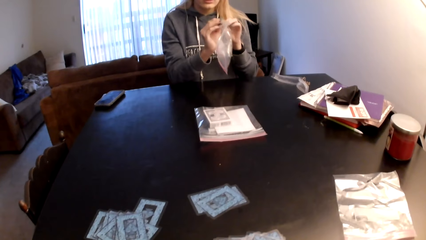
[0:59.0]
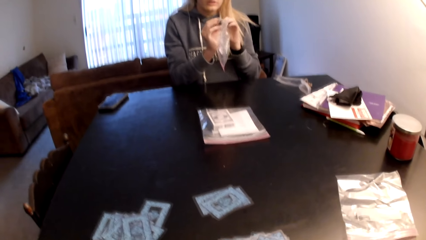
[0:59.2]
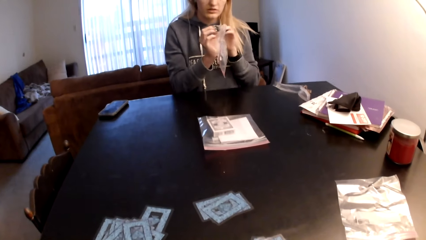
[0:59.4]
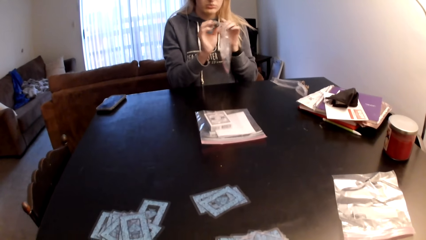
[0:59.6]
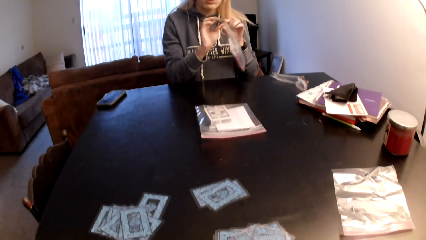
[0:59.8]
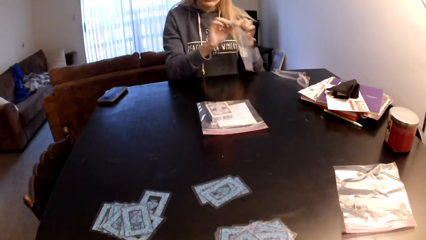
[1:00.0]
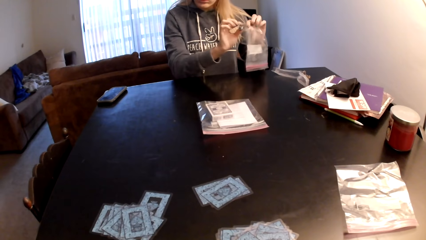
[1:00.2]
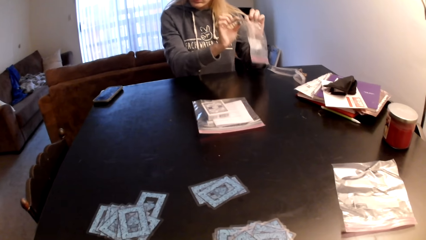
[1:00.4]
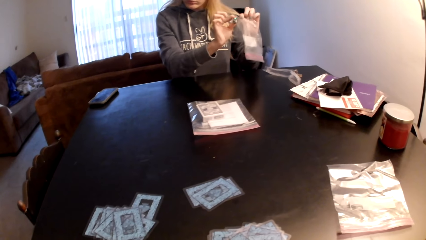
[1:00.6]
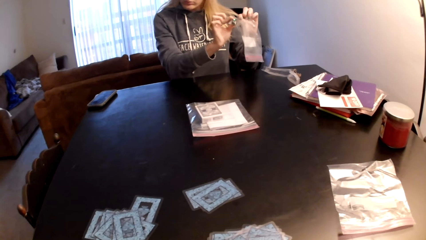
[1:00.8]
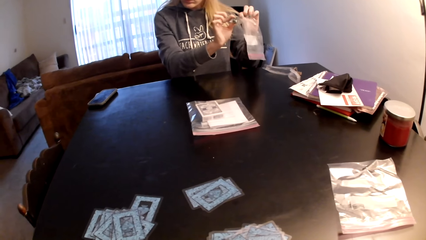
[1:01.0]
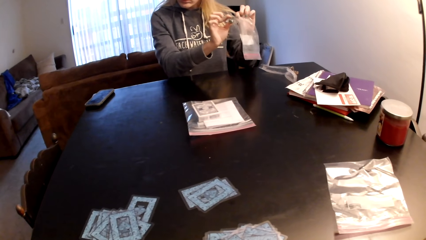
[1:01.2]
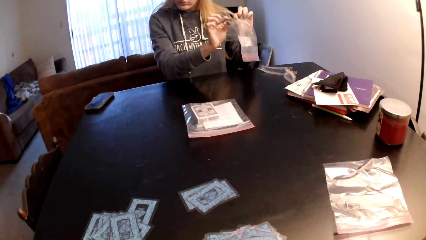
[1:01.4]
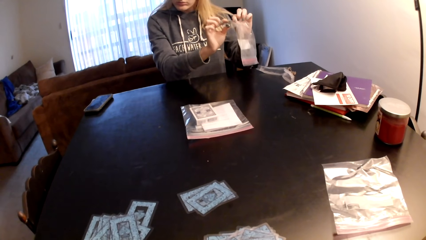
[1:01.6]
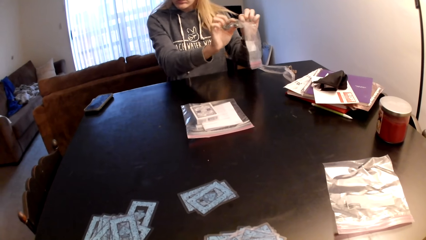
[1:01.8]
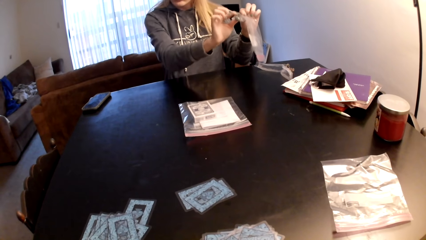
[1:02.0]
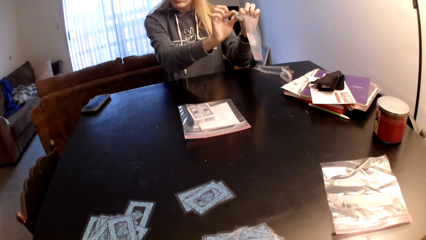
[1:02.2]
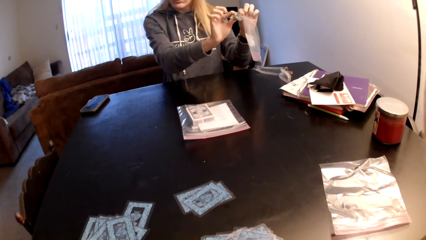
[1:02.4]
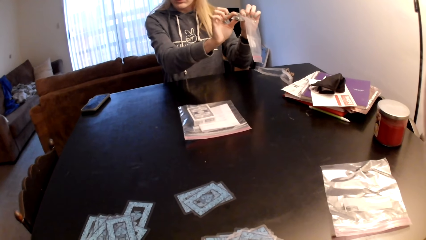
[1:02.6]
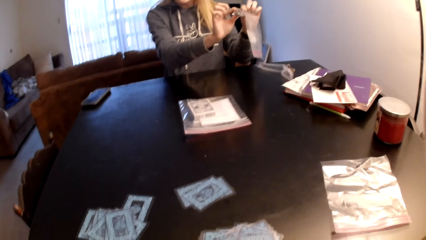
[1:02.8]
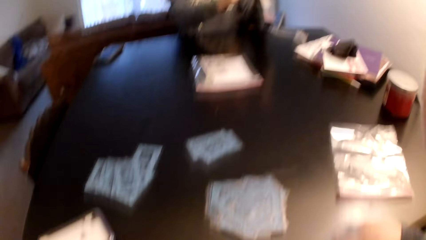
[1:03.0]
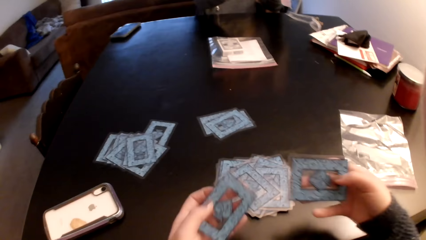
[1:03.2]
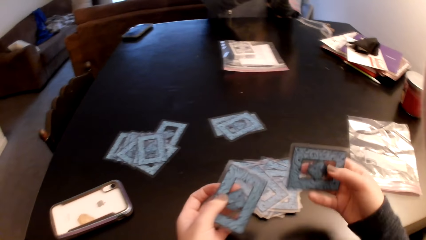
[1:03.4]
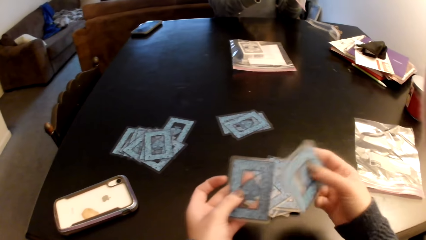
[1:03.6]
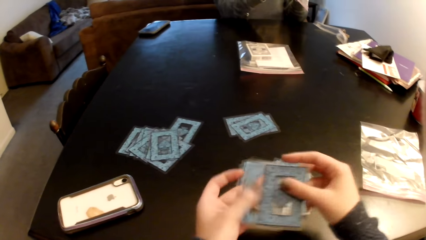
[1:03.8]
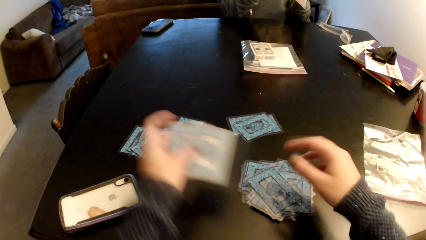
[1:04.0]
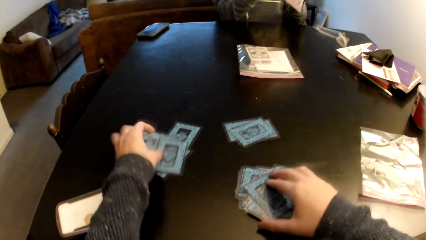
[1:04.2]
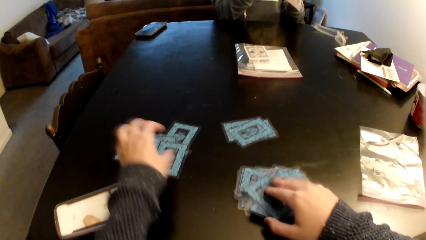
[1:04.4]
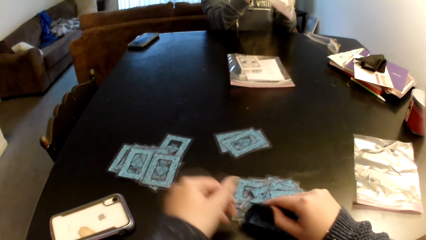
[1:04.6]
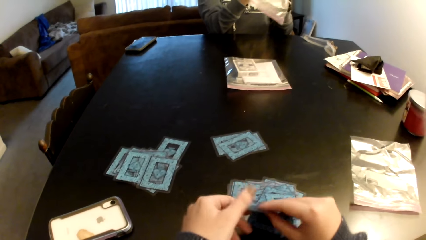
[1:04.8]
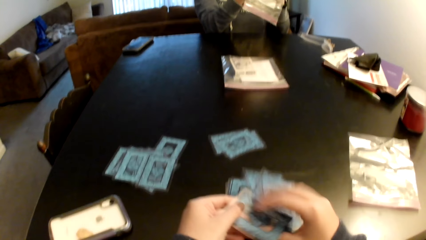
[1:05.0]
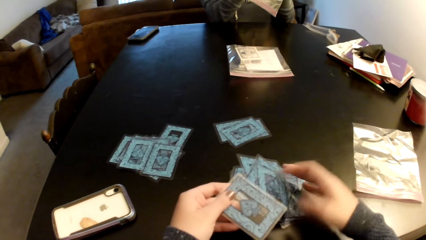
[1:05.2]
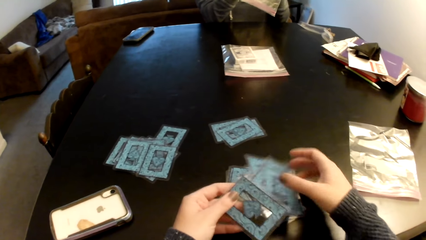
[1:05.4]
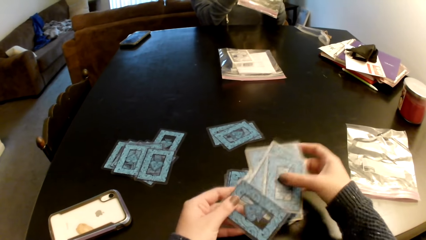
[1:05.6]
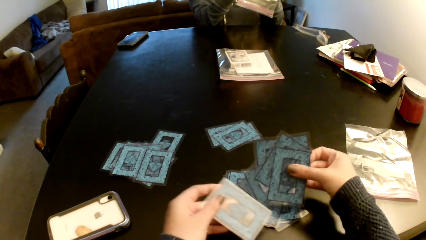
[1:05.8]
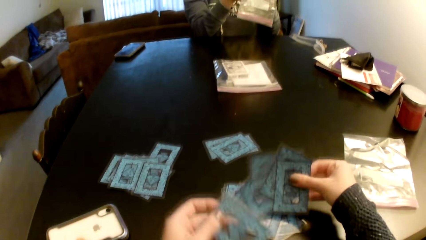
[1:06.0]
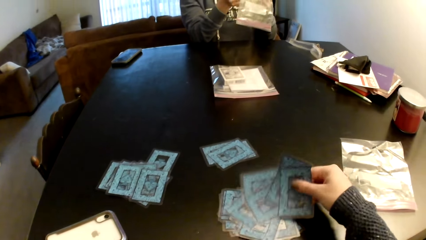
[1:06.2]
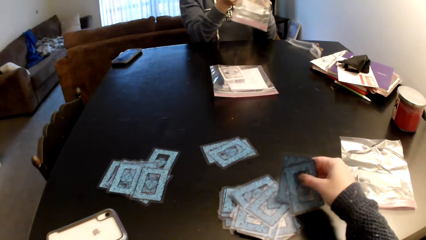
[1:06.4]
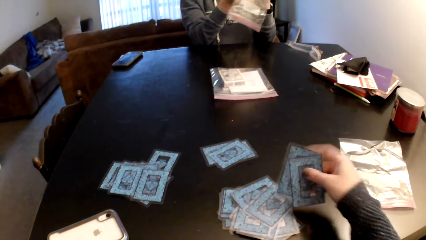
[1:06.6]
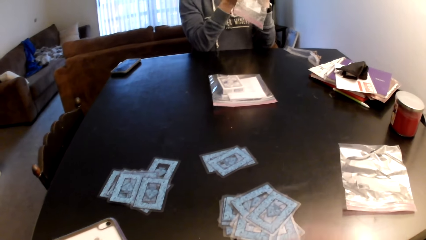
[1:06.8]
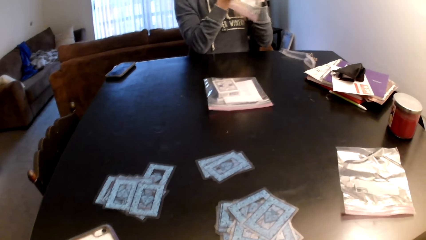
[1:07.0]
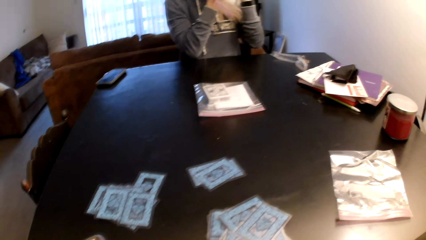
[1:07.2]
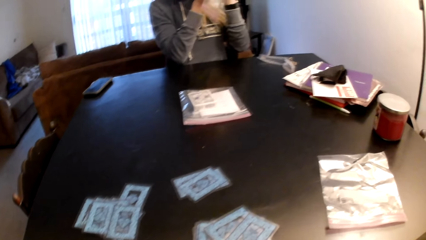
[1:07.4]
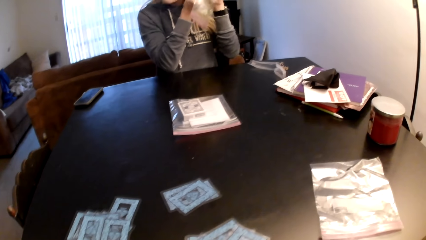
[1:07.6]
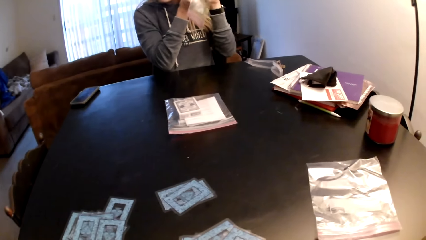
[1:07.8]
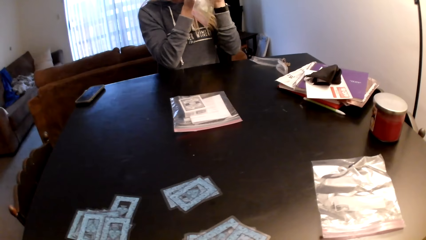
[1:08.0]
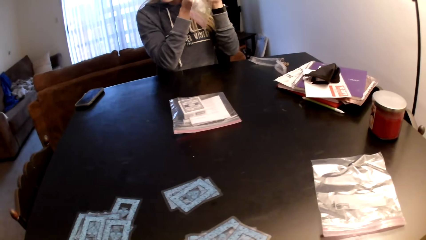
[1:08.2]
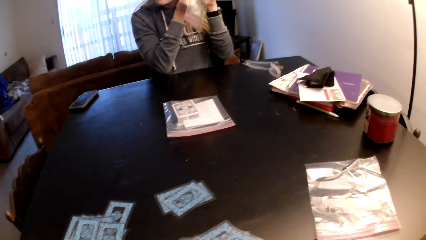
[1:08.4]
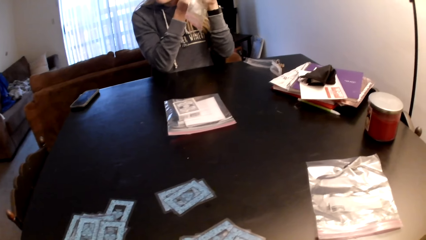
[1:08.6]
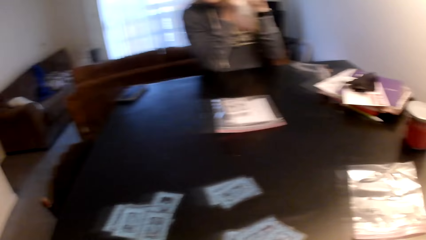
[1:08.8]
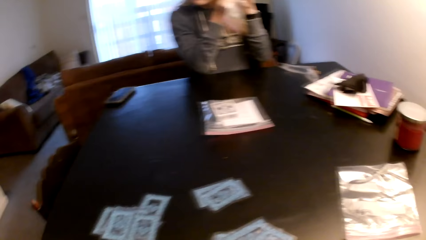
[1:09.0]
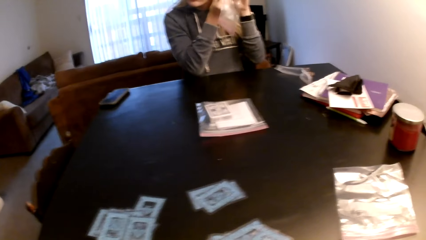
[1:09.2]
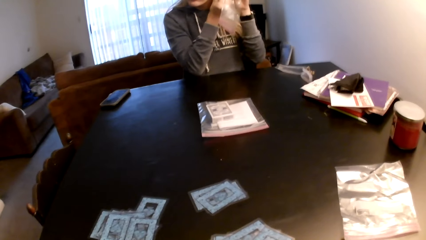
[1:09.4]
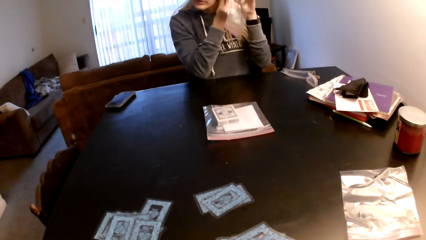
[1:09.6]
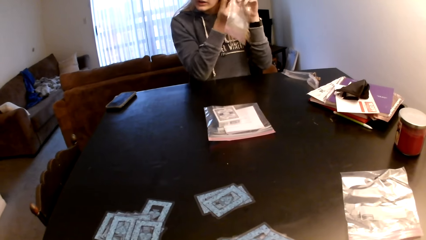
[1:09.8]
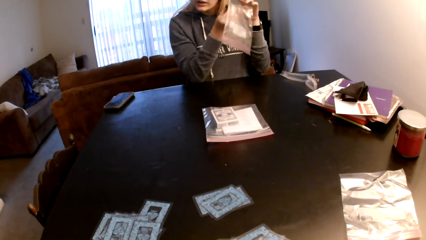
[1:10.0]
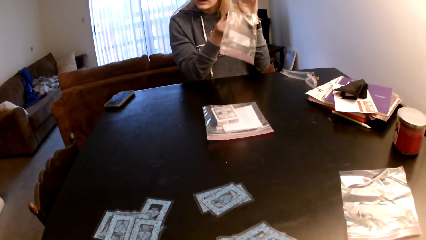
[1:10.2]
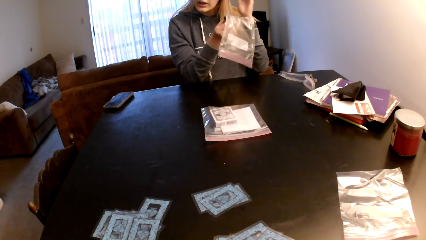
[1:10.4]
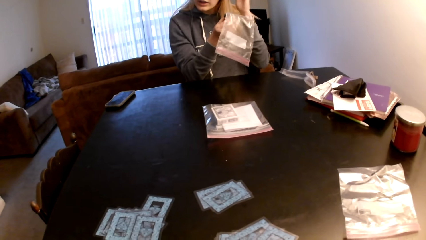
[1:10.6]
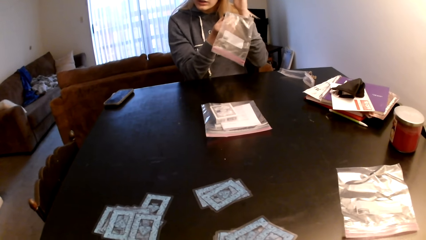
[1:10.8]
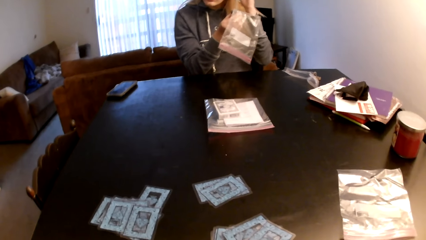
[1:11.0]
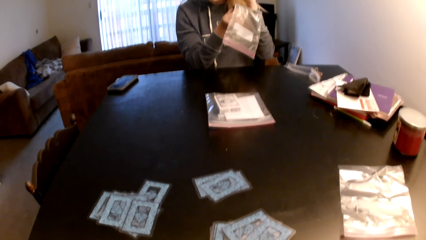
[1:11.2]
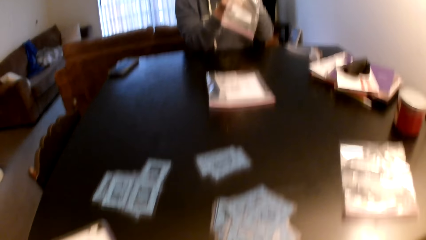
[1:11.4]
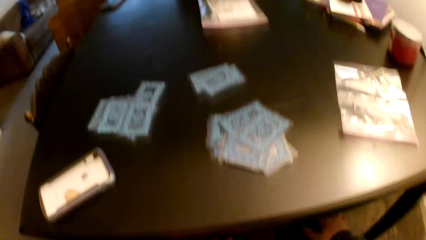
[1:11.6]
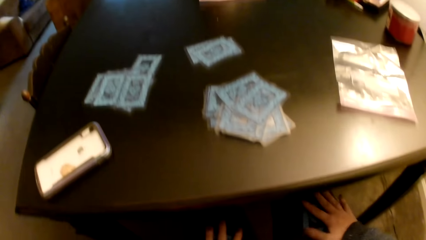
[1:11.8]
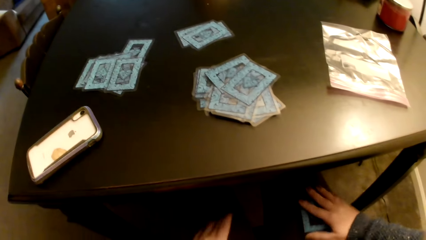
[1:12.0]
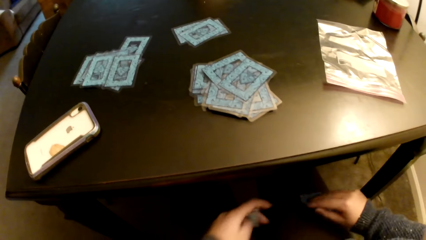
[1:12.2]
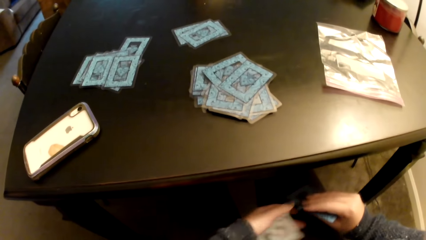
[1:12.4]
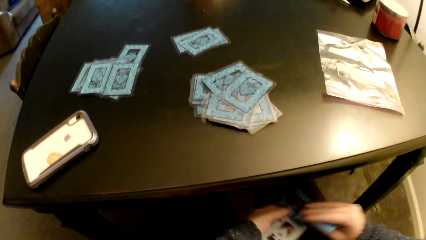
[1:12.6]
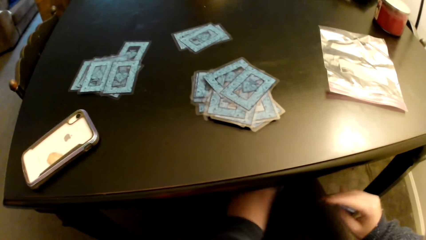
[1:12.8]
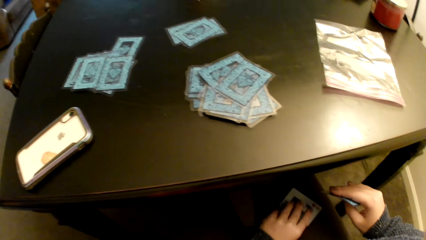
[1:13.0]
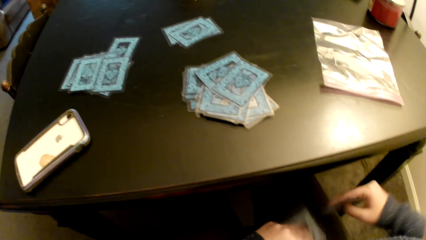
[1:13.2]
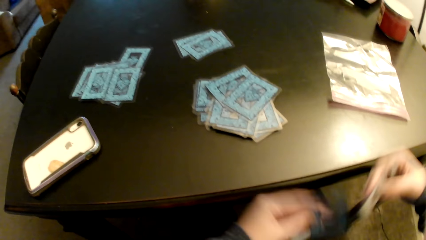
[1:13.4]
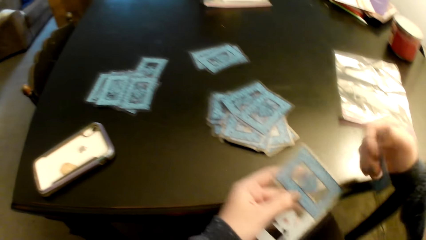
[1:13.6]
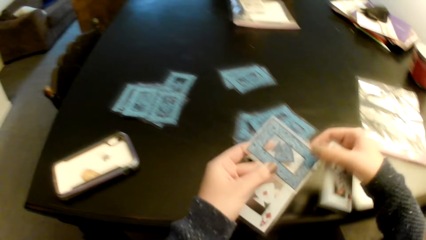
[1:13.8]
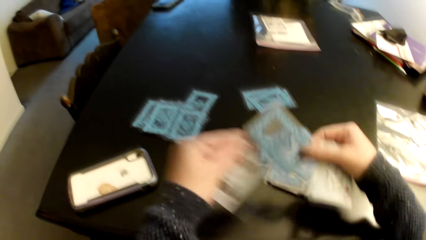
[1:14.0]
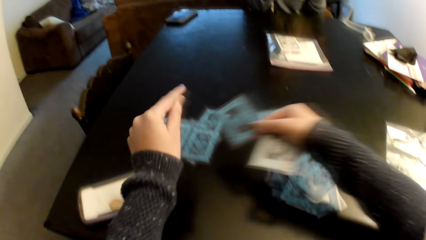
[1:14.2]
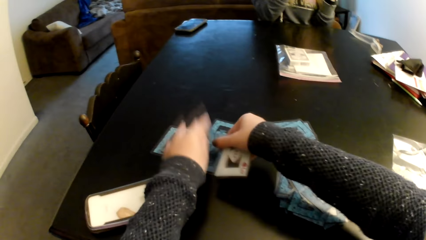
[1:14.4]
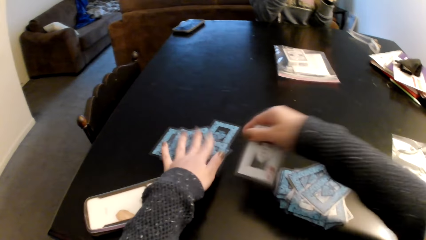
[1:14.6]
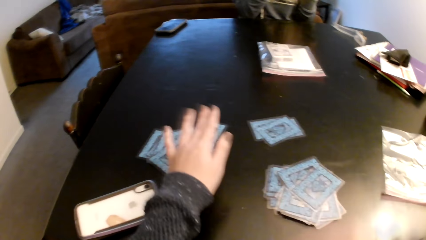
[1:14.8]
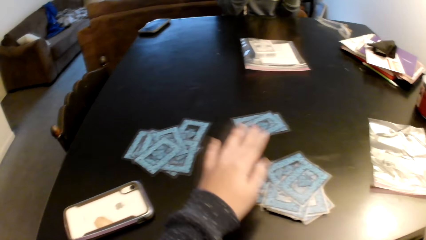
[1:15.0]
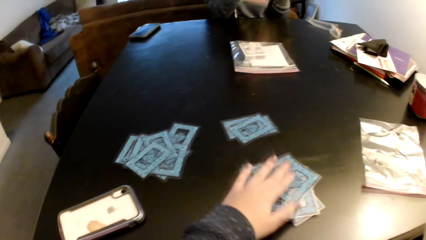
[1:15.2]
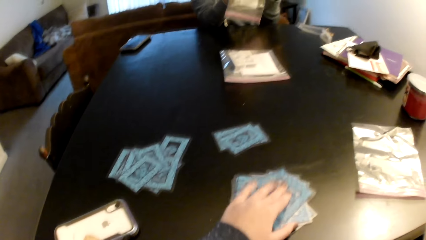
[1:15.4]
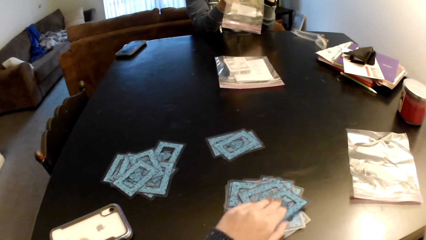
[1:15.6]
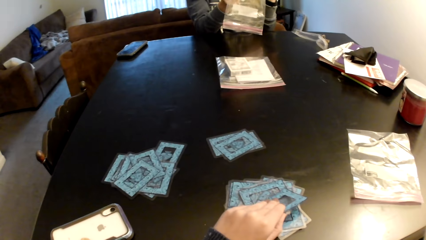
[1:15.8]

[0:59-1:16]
A woman holds the plastic paper with both hands. The camera wearer switches the card to the other hand. They put the cards on the table. They pick up the cards from the table with both hands. They hold the cards with both hands. They put the cards on the cards. They look around a room. They put the cards on their thighs. They adjust the cards on their lap. They lift the cards off their thigh, switch the card to the other hand, put the cards on their thigh, lift the cards off their thigh, and switch the card to the other hand. They put the cards on the cards. They pick up a card.
